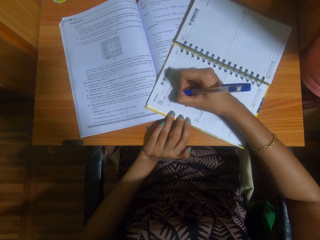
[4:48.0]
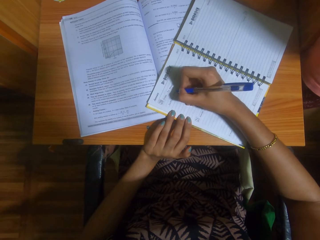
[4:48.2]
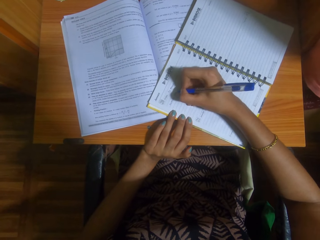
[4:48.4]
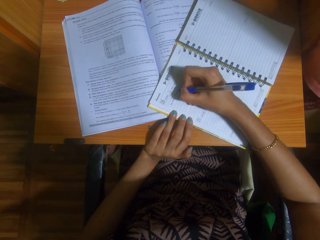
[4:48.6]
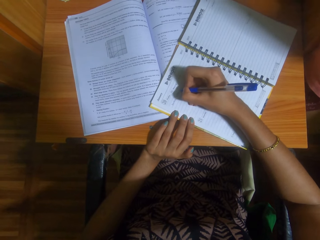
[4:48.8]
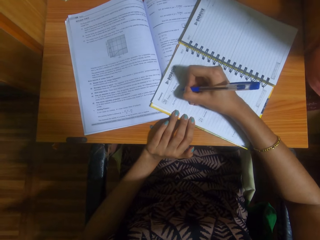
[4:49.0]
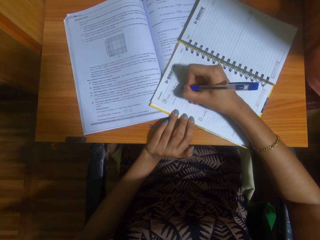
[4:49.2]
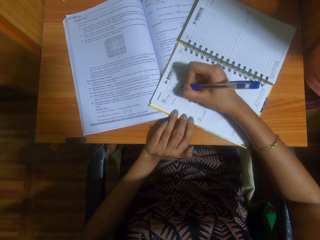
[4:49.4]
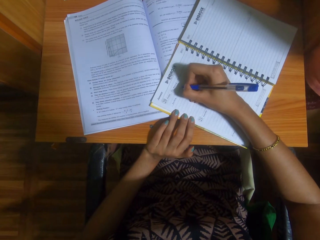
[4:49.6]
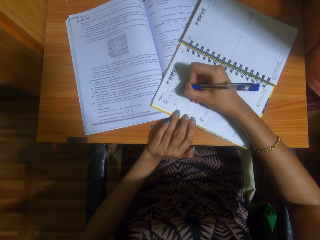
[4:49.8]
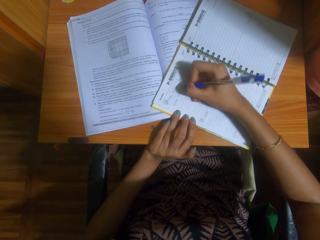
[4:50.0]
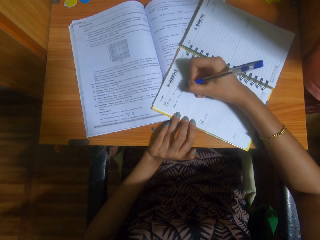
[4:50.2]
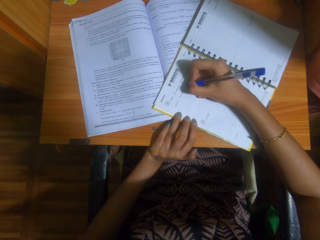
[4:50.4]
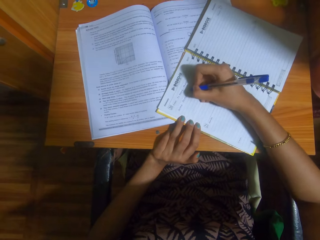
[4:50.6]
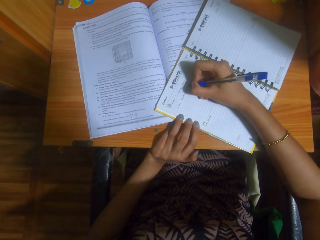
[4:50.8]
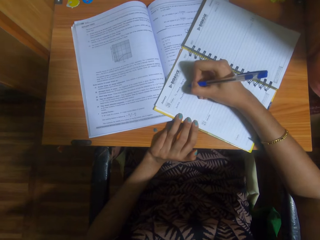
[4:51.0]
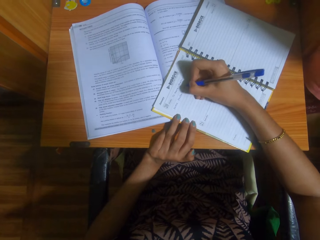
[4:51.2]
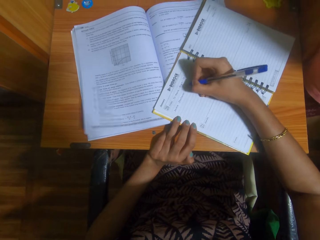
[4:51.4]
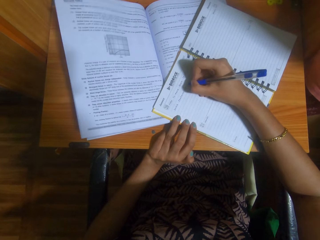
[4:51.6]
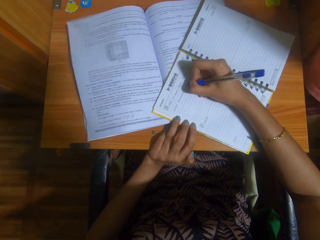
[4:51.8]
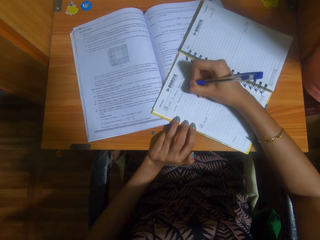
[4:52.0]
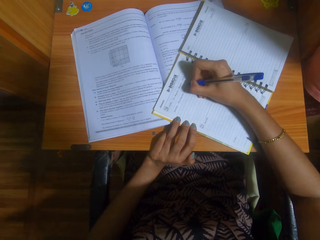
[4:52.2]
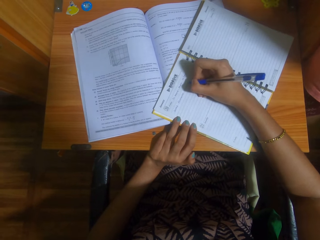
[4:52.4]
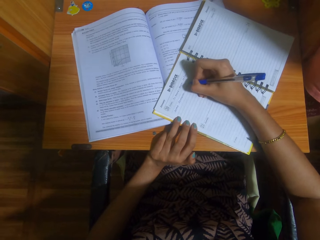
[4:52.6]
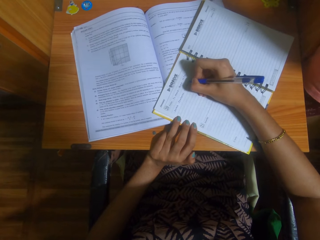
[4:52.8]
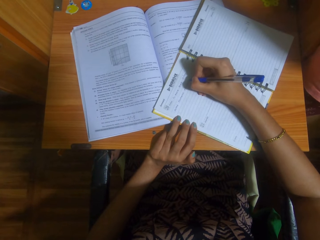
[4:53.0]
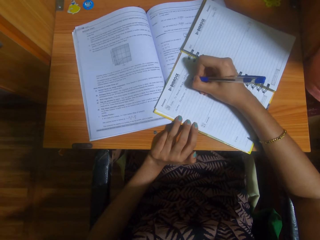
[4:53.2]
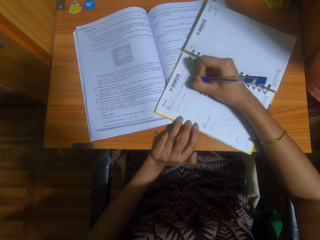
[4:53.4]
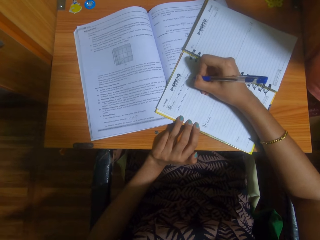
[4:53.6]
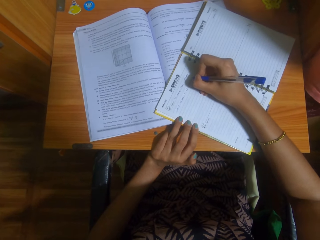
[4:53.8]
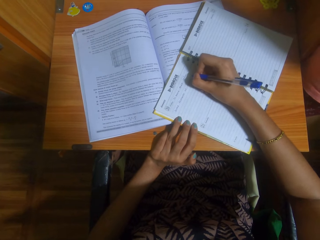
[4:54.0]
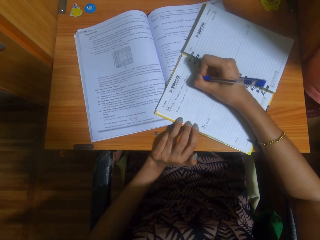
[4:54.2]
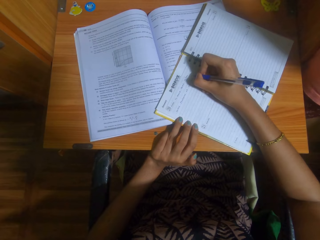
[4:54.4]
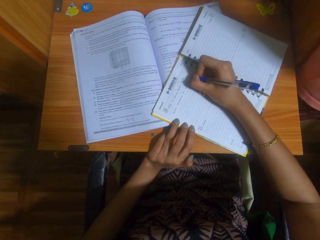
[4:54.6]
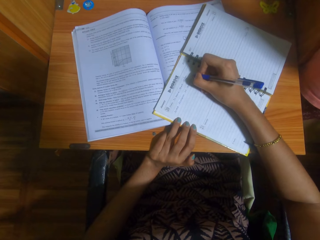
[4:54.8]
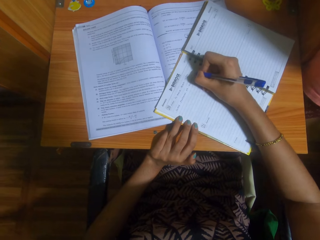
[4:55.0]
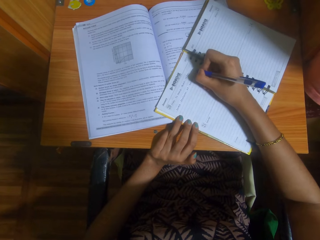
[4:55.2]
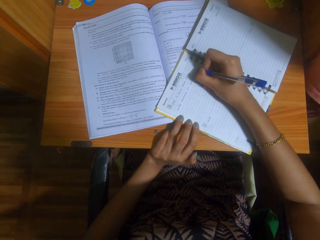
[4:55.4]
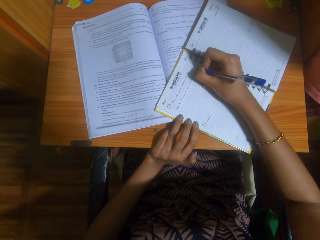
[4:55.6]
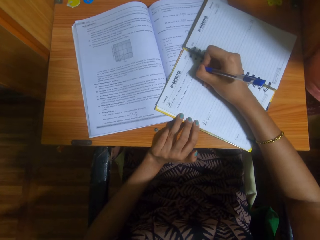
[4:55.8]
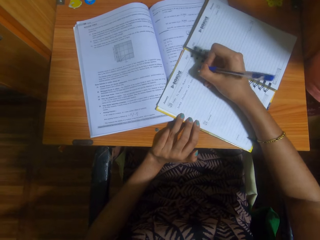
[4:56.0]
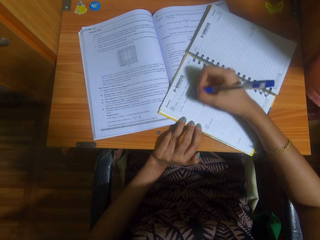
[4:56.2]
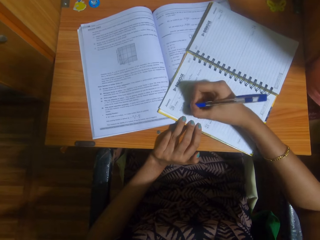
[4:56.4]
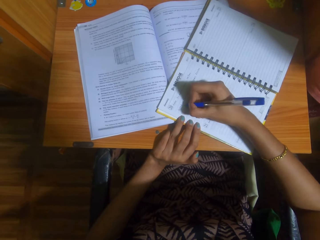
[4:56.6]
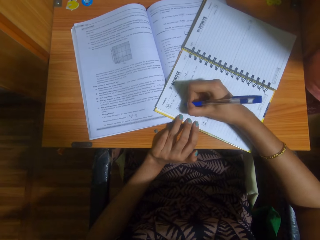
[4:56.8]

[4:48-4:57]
The camera wearer writes on the notebook with a pen. She stops and moves her hand.

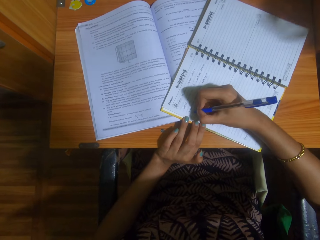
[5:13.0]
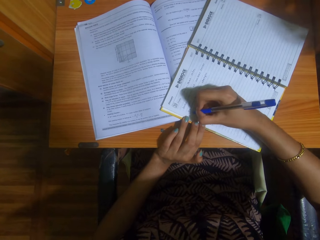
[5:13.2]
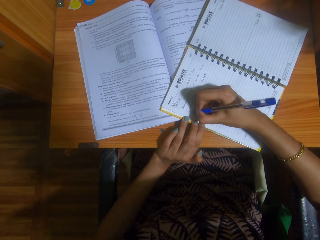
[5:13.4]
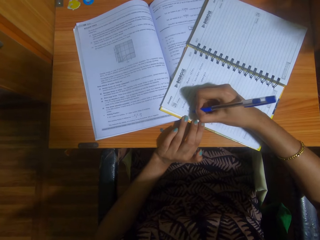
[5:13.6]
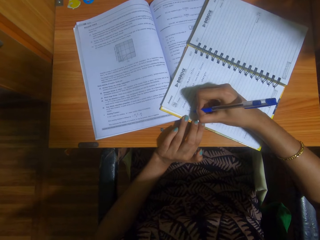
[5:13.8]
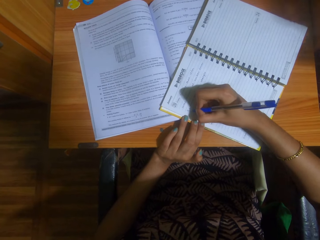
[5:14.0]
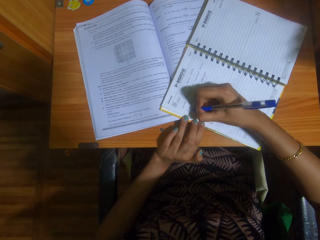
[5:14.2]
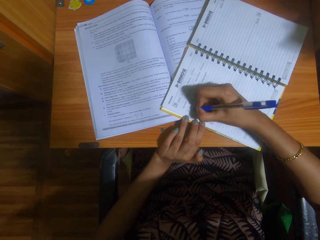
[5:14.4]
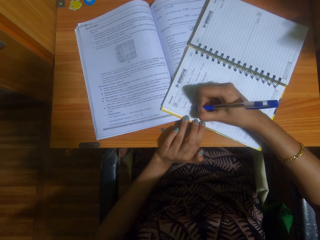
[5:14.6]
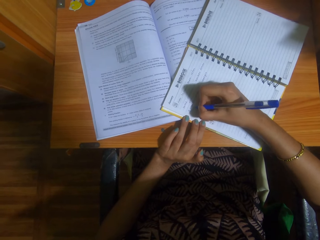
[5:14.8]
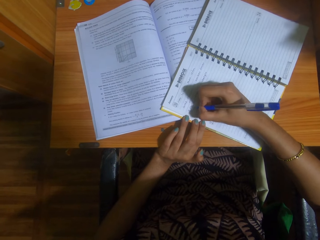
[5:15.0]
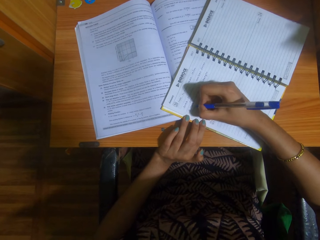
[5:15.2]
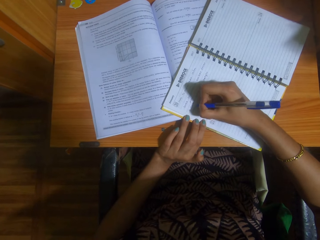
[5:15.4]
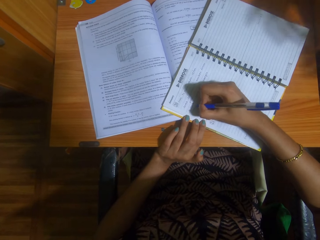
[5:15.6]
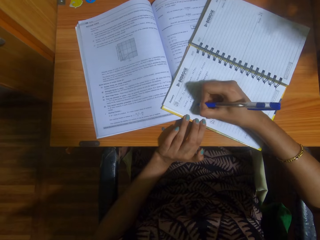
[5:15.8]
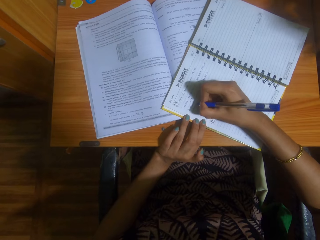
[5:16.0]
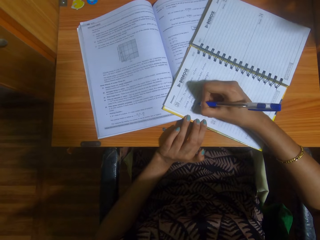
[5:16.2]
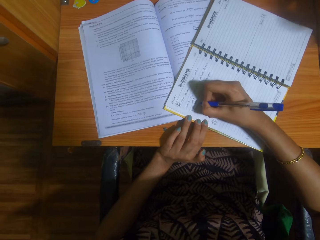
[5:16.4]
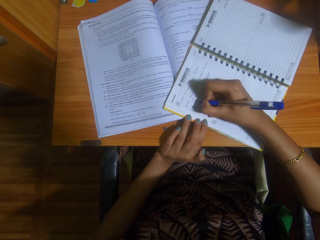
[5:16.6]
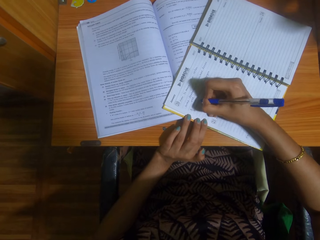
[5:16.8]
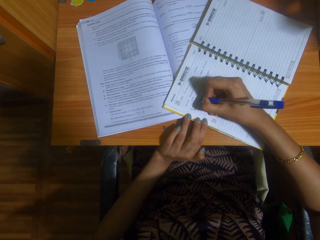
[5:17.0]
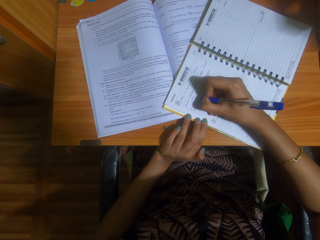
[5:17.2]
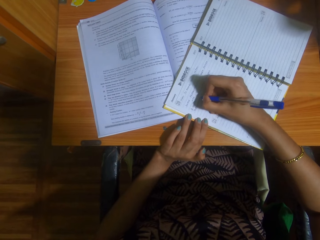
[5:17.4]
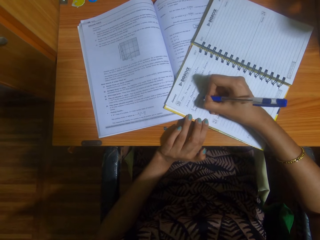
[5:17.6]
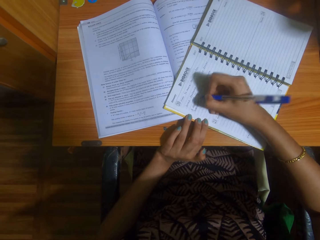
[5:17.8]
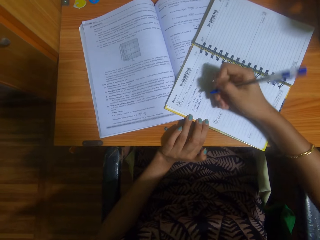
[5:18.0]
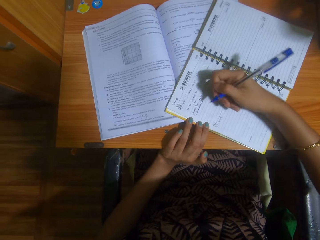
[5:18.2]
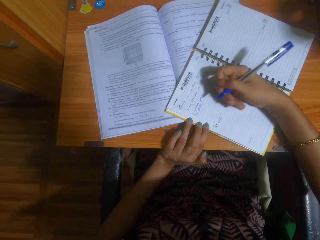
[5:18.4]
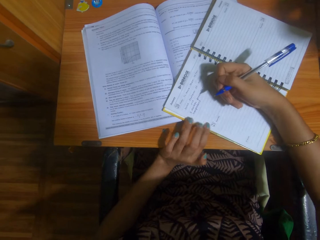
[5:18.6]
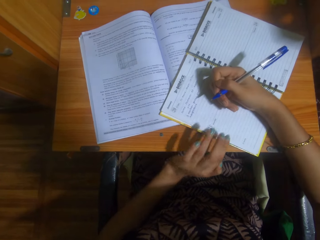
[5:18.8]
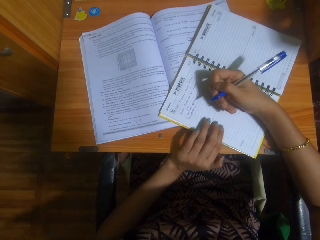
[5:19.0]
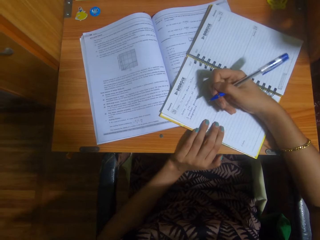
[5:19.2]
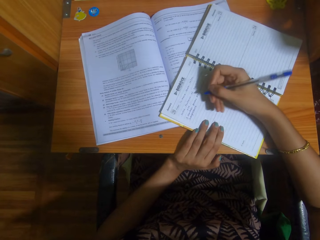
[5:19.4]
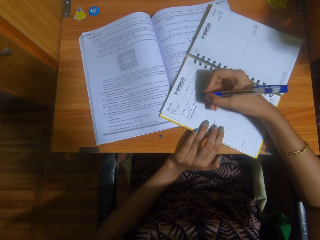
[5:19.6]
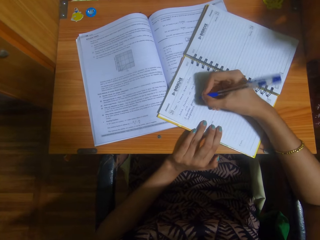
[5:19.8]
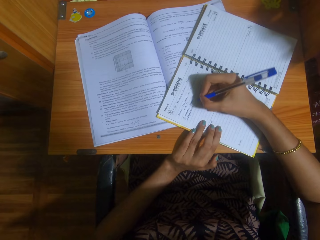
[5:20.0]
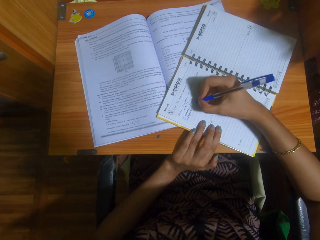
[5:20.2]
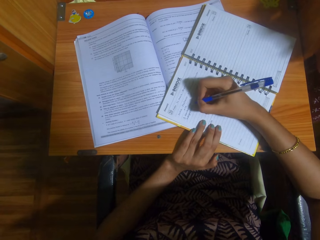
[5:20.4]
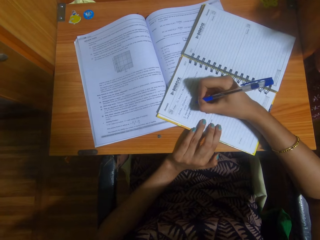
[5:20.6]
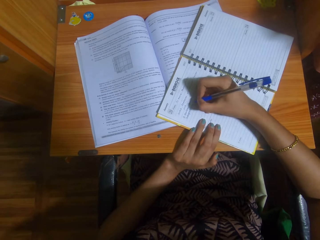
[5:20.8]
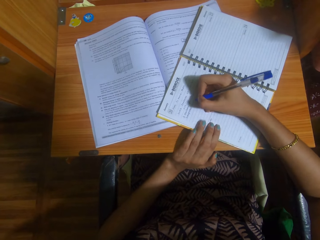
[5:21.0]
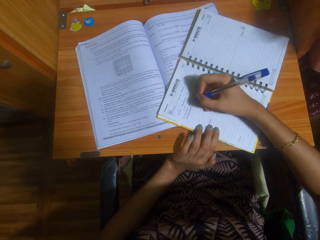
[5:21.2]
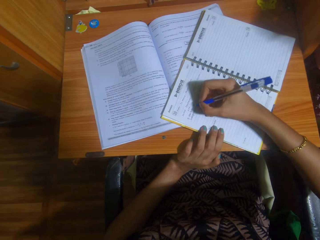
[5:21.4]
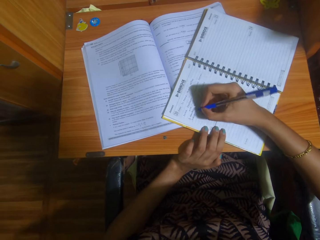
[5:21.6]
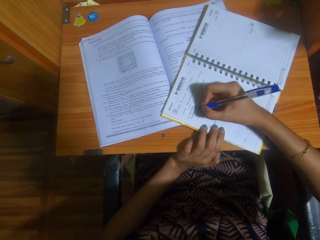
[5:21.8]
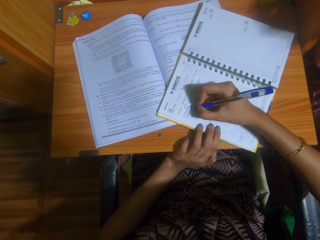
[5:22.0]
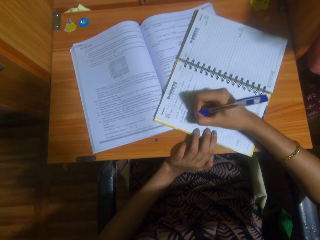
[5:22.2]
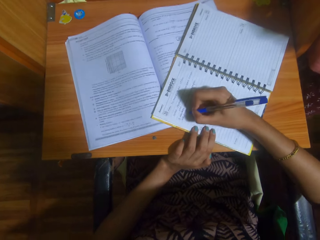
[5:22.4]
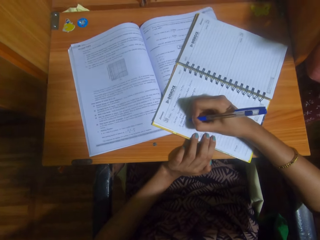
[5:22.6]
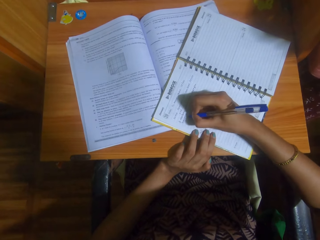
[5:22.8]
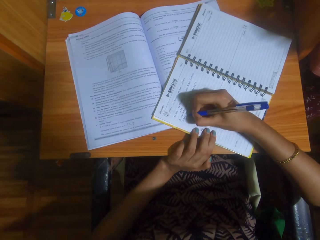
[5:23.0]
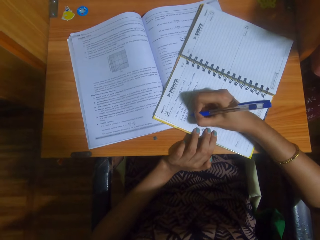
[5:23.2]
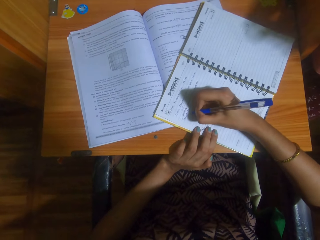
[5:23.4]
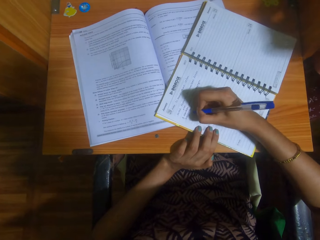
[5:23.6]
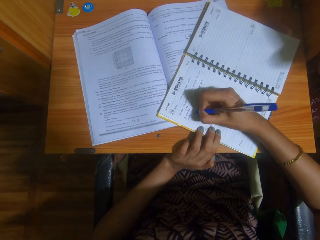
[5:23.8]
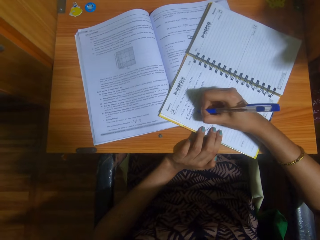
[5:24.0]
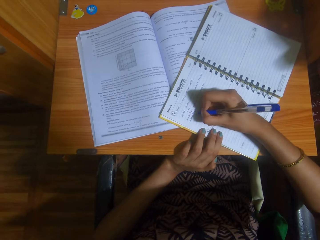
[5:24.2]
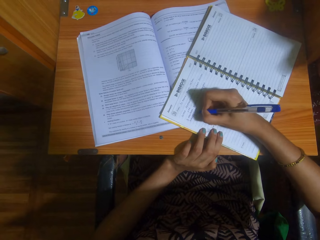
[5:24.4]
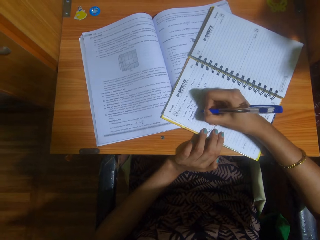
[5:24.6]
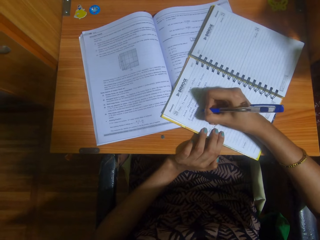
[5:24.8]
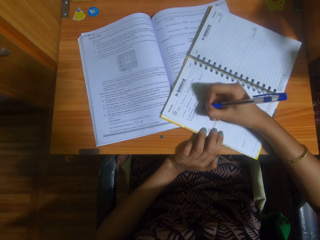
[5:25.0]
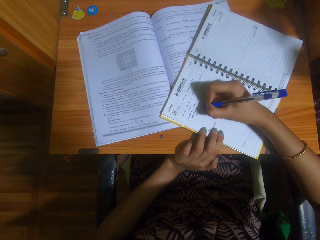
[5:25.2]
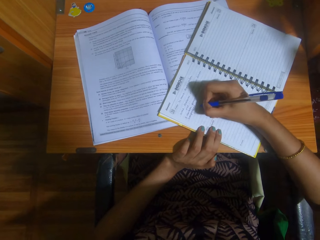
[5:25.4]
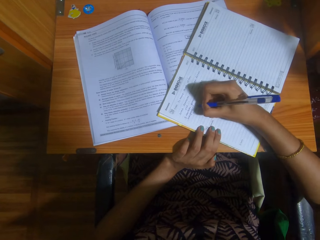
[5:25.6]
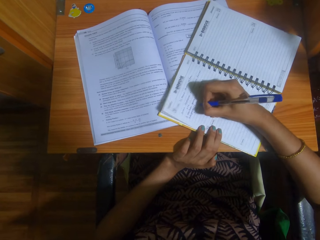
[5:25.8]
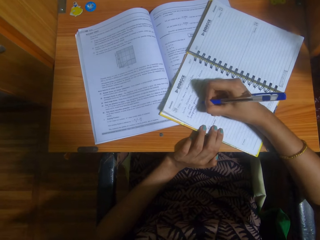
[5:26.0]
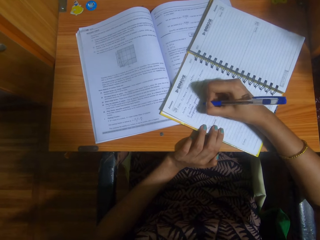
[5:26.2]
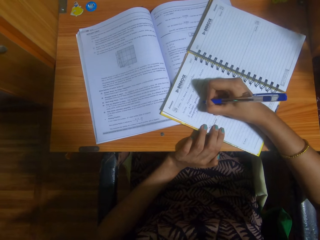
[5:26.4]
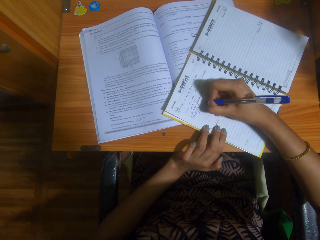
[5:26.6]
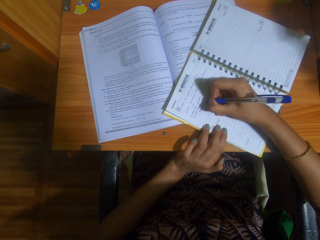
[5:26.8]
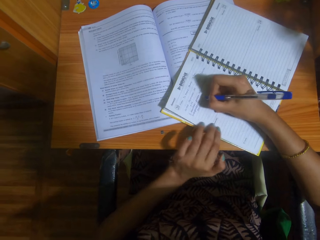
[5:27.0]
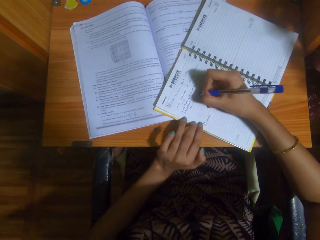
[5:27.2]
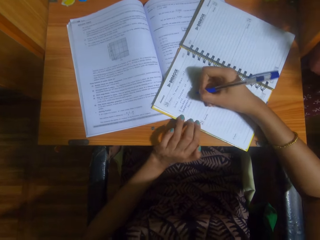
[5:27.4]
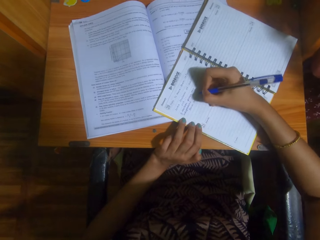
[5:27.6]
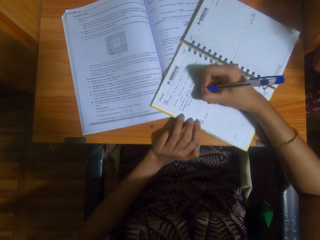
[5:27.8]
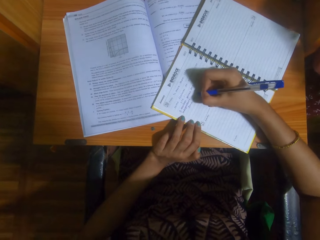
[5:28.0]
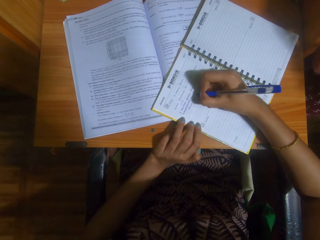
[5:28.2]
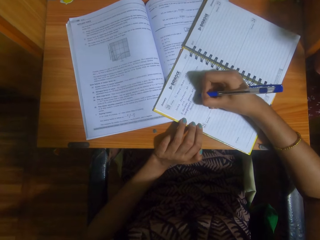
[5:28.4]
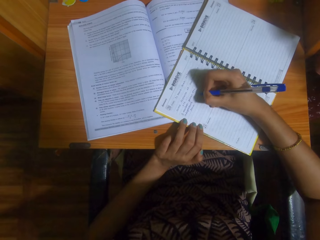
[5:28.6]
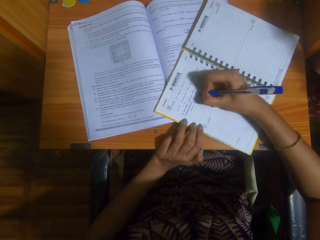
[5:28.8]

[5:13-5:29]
The camera wearer writes on a book with a pen. A child talks with the camera wearer. The camera wearer writes on the notebook with the pen. She lifts the pen and stops. She moves her hand on the book and holds the book. The child dialogues with the camera wearer. The camera wearer writes on the book with the pen and stops. She talks with the child and adjusts the position of her hand on the book. She writes on the book with the pen. She writes again. The child talks with the camera wearer. The camera wearer writes on the notebook with the pen. She moves her hand on the book.
